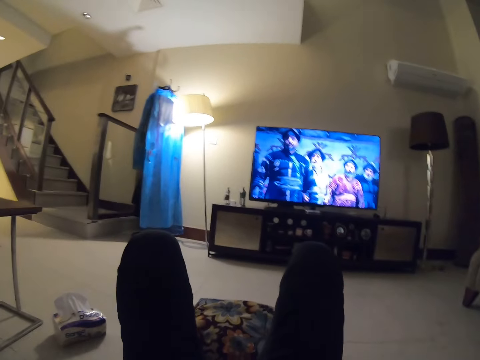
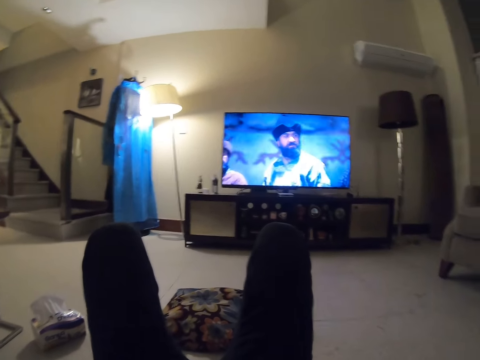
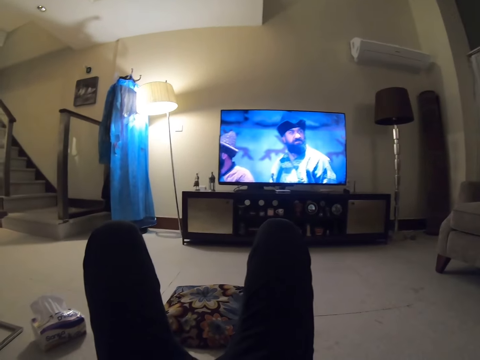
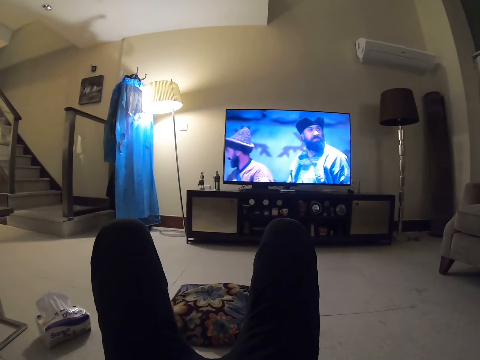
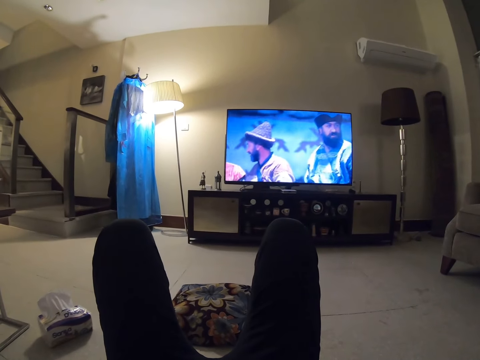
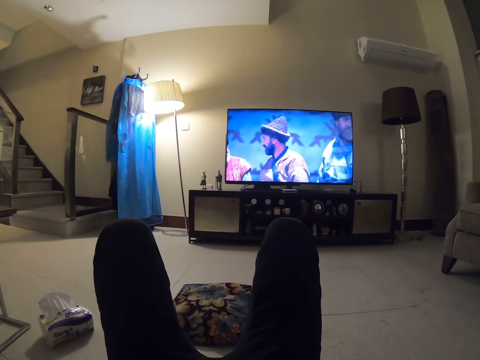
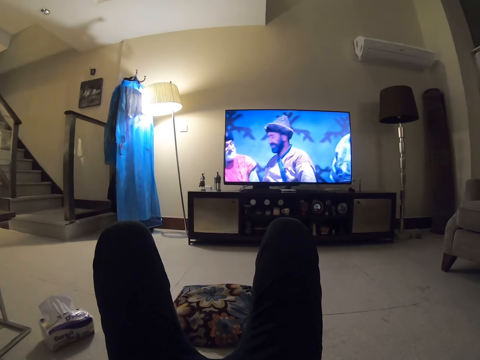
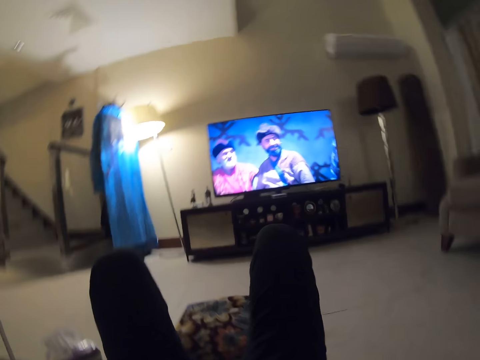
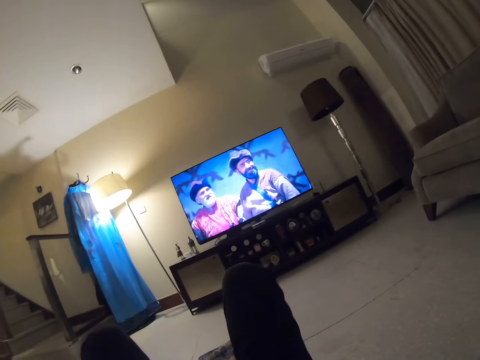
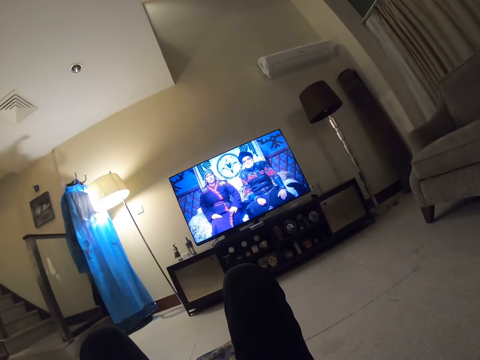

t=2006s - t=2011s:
The camera wearer watches TV.

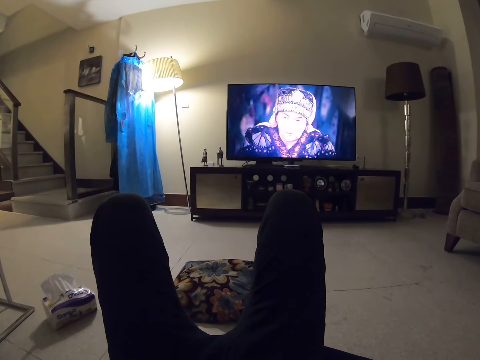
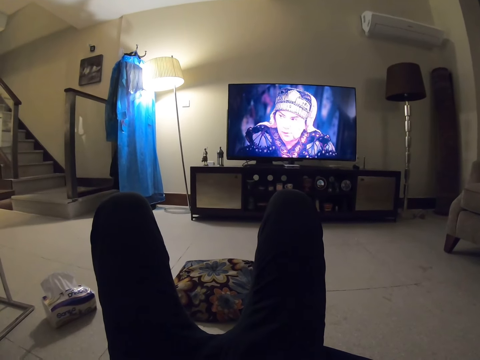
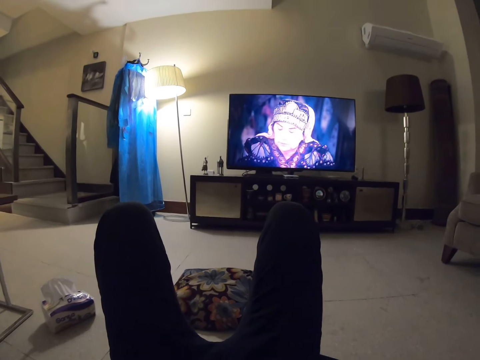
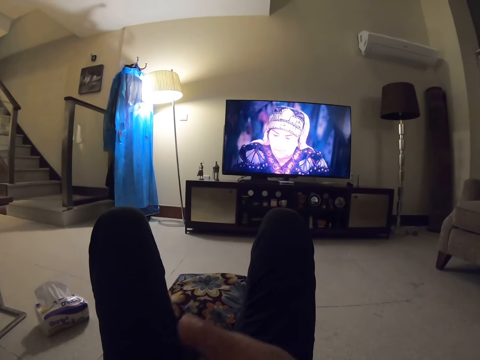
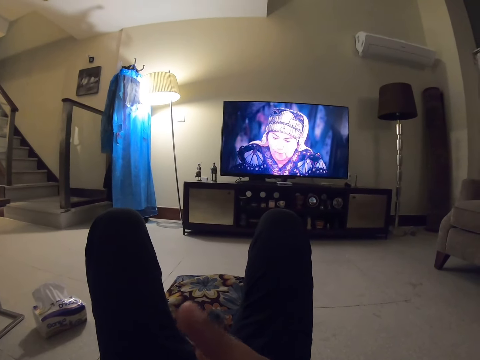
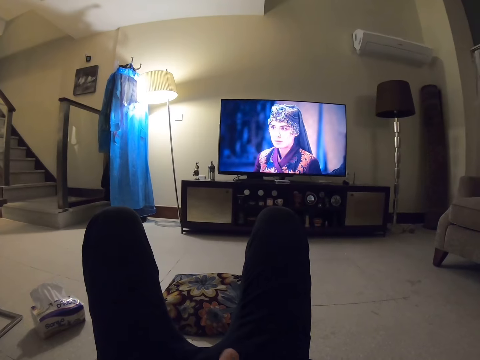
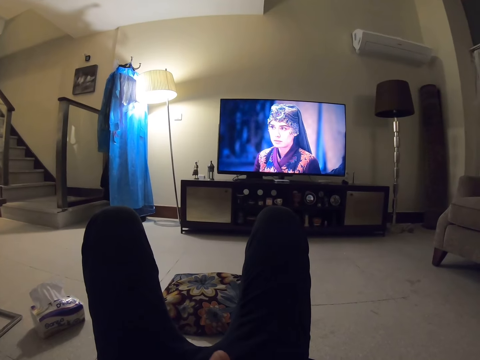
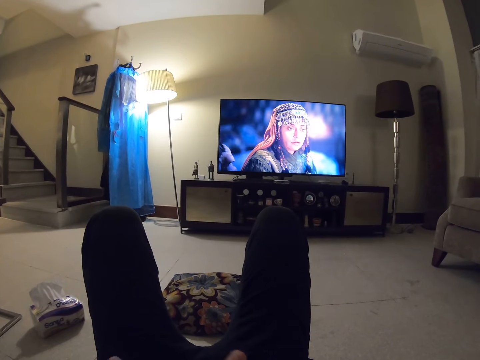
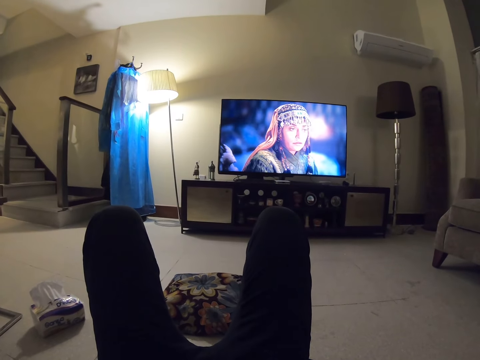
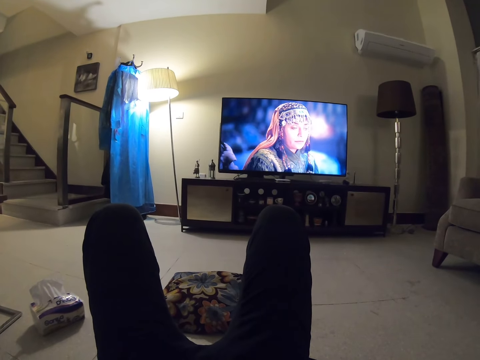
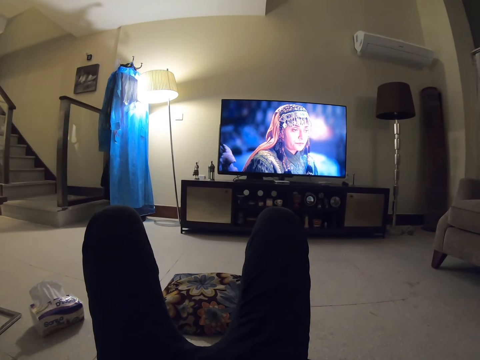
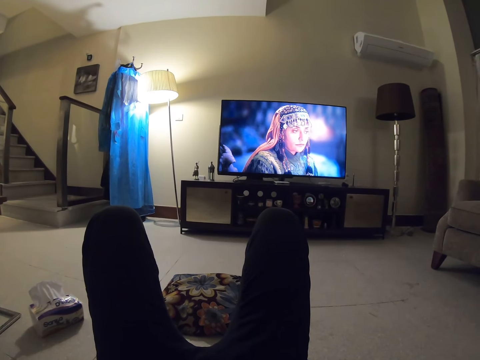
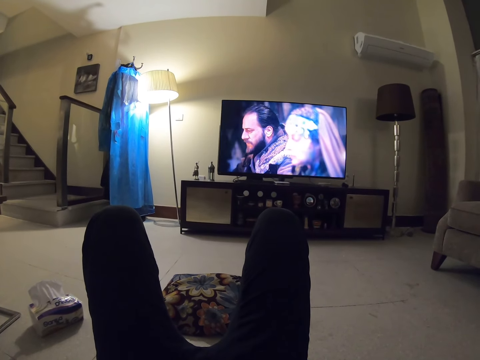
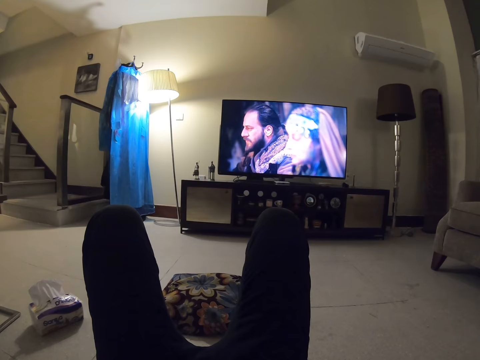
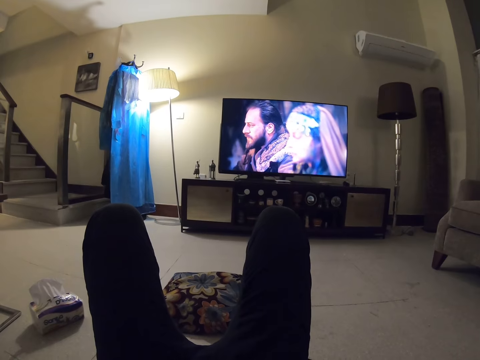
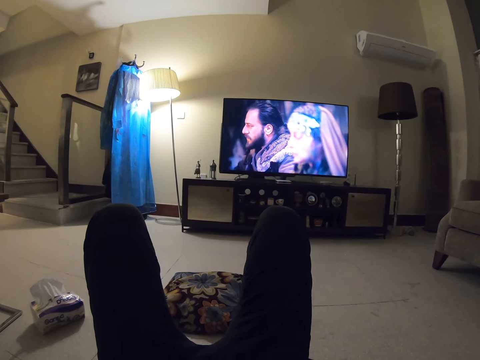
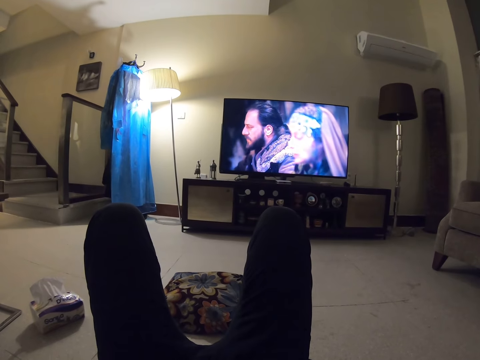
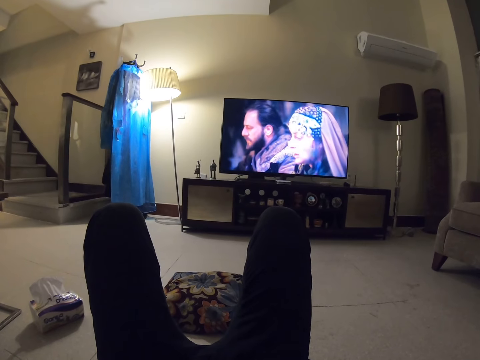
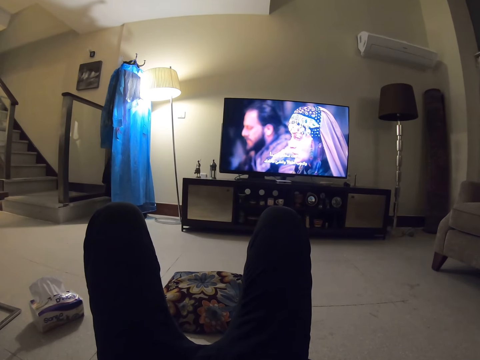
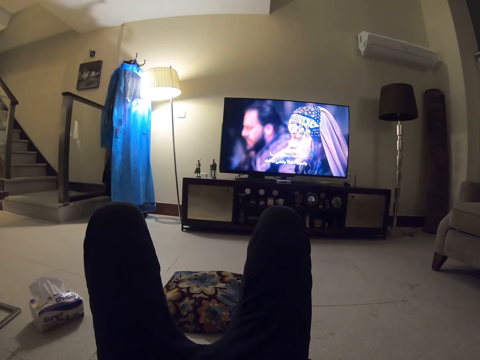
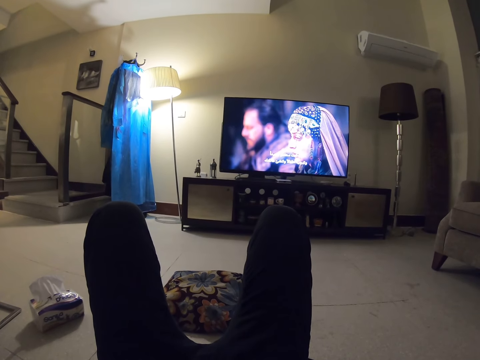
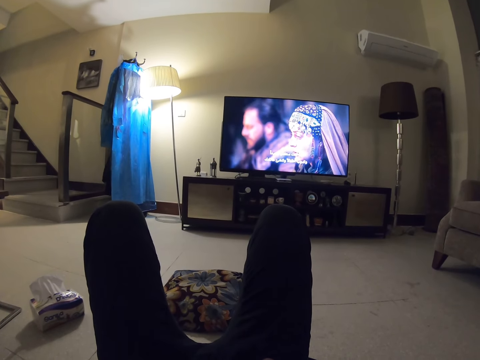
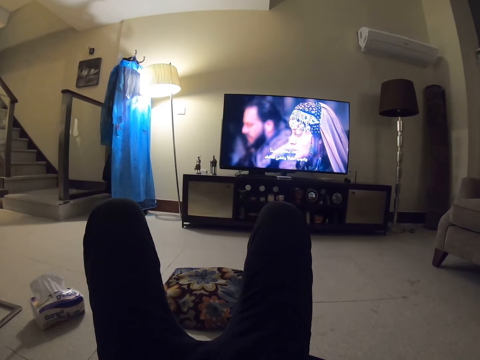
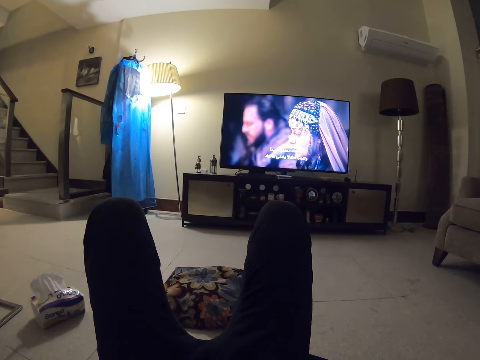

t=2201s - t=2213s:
The camera wearer gestures.

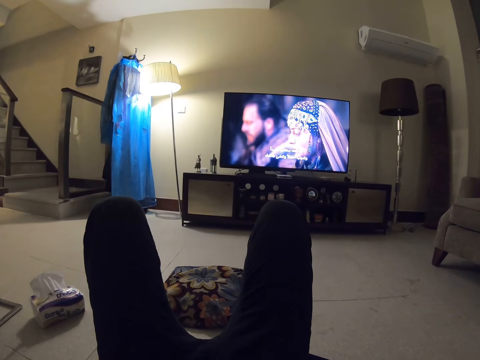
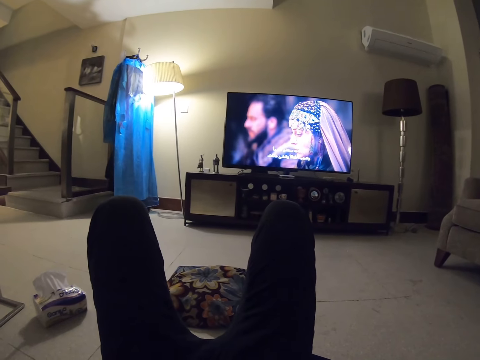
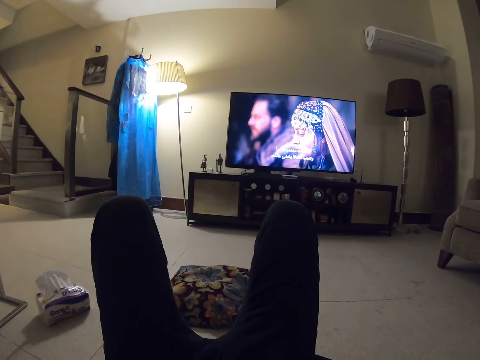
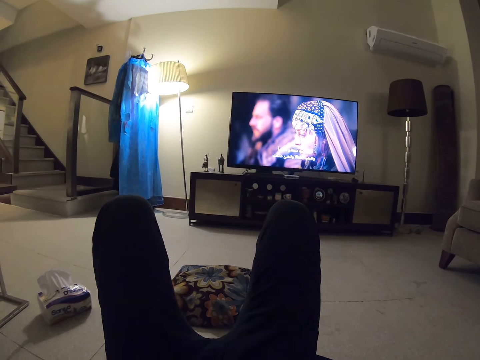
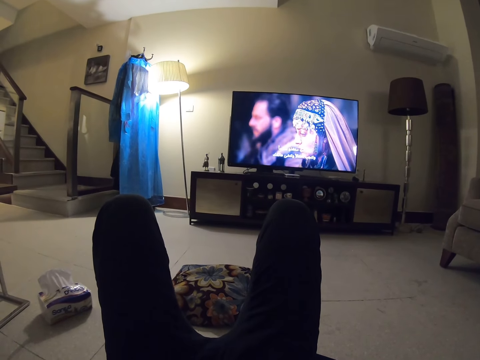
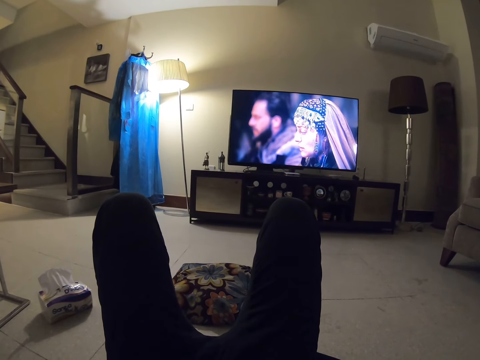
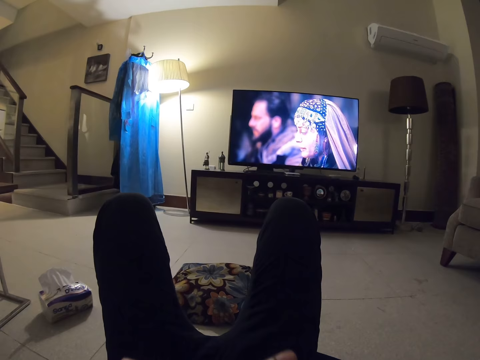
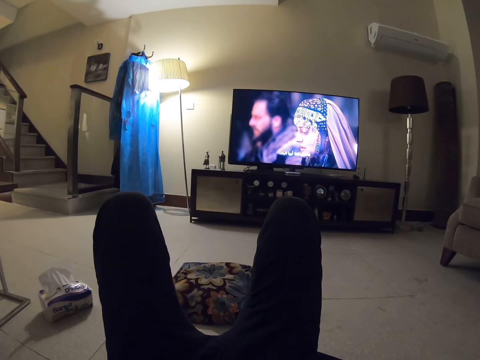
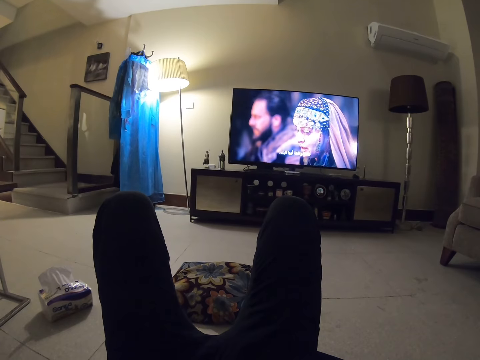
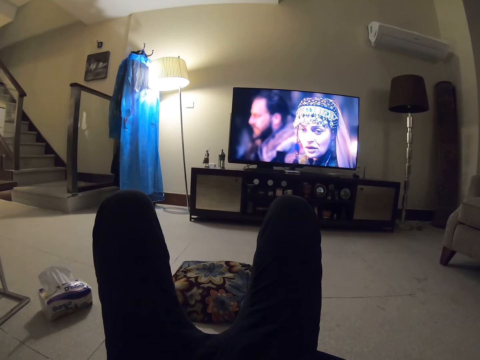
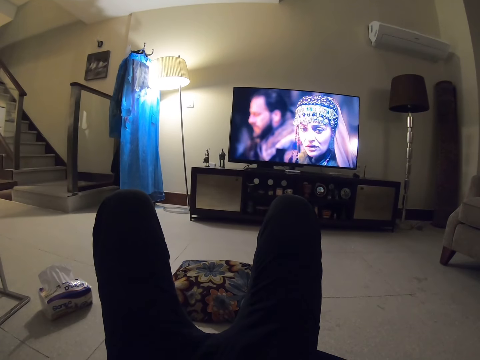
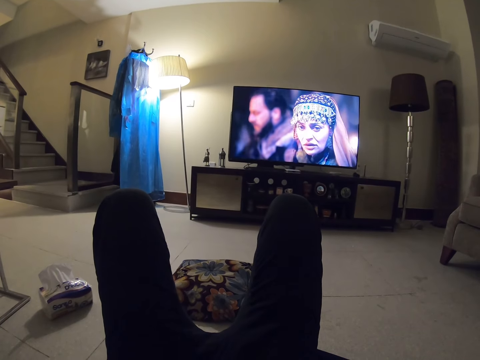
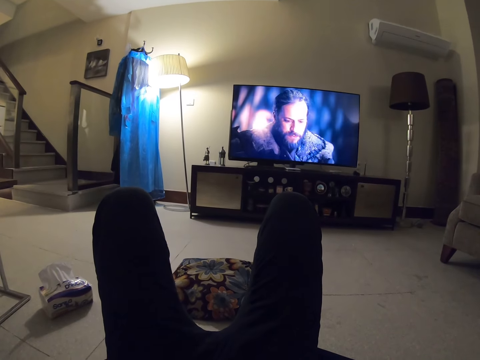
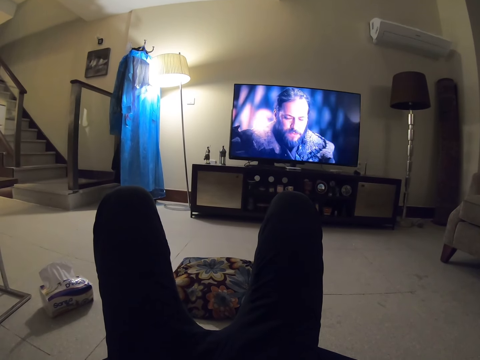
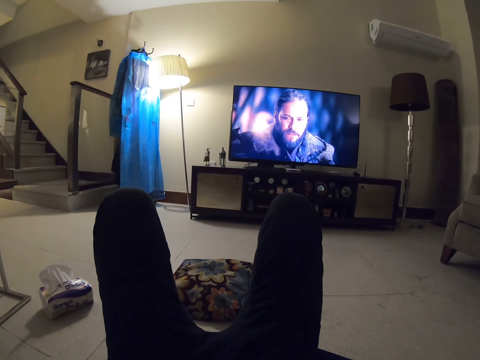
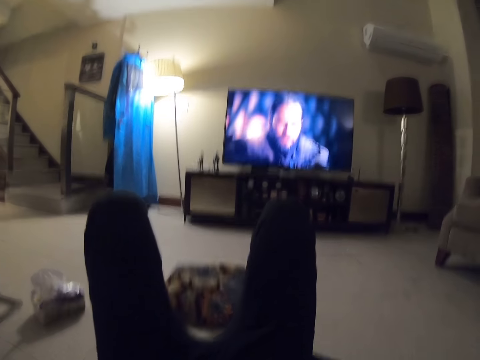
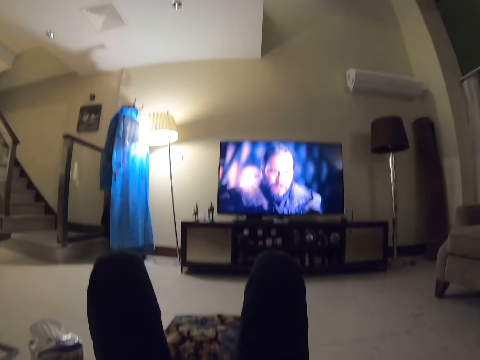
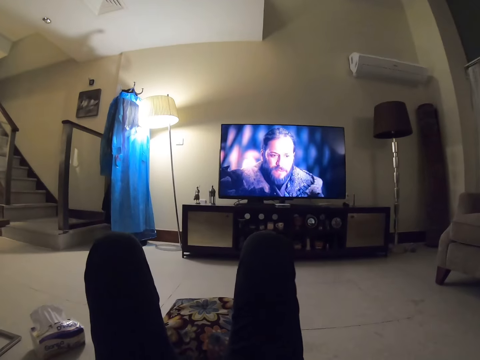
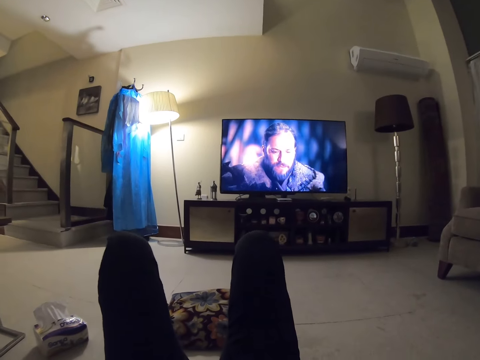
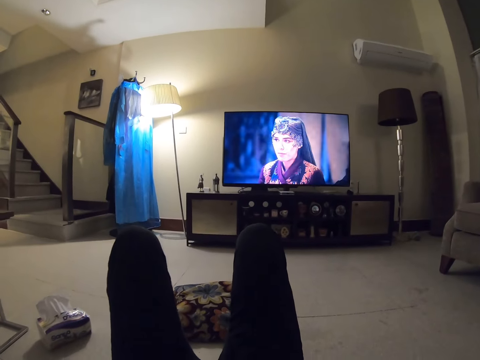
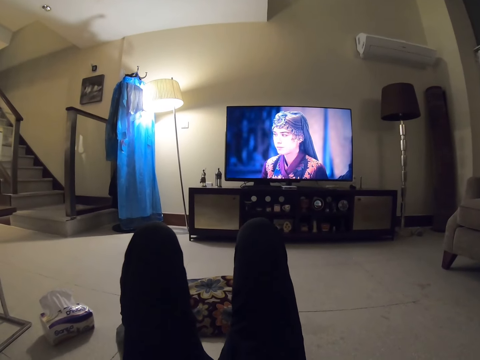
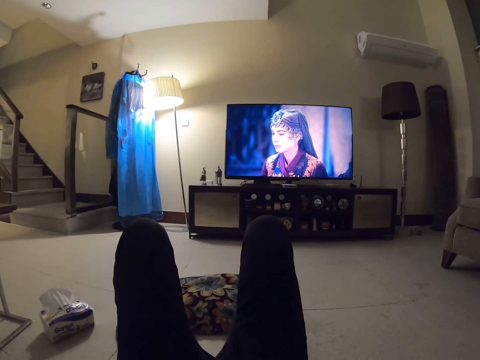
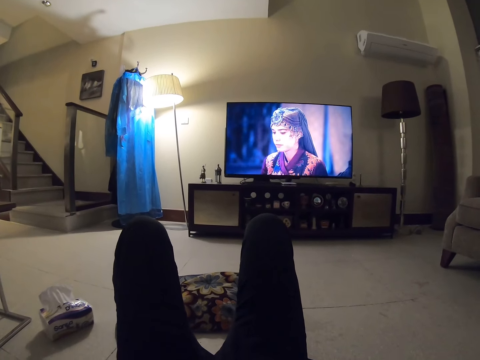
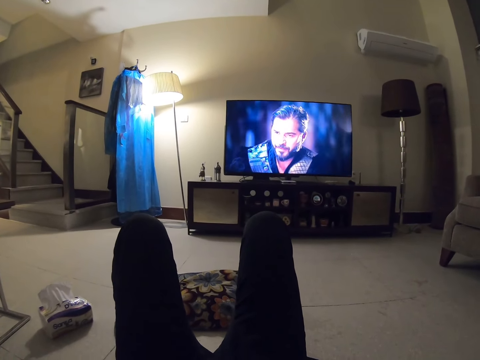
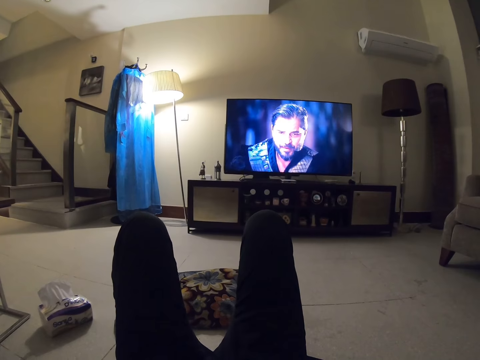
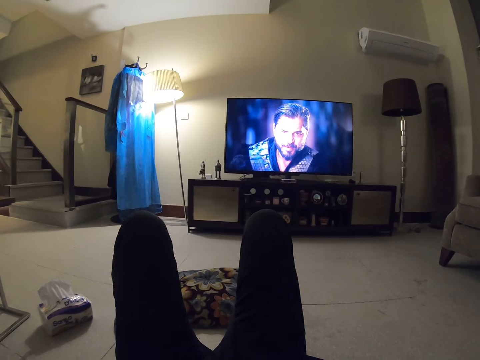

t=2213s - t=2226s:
The camera wearer talks.
